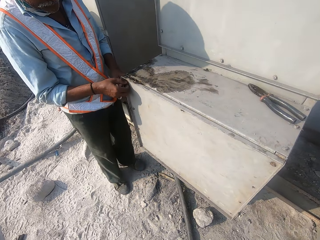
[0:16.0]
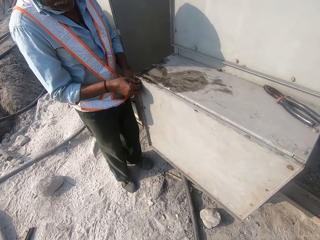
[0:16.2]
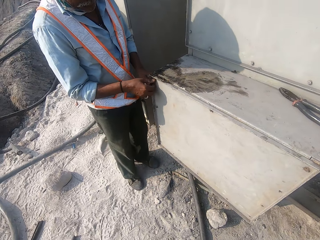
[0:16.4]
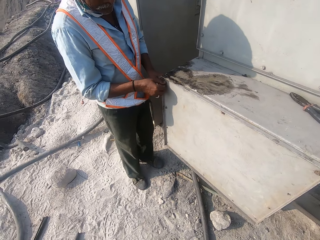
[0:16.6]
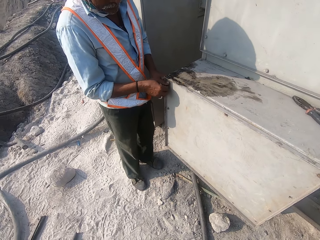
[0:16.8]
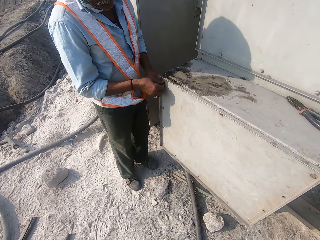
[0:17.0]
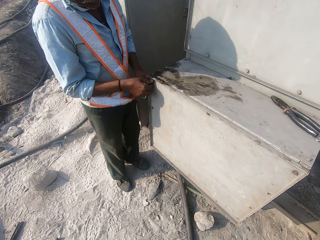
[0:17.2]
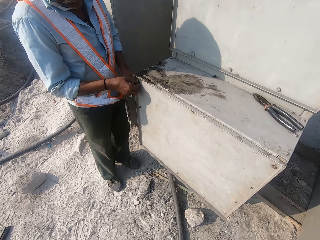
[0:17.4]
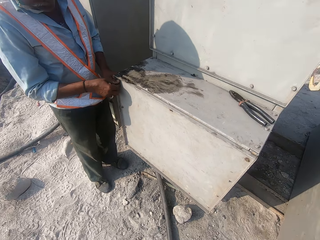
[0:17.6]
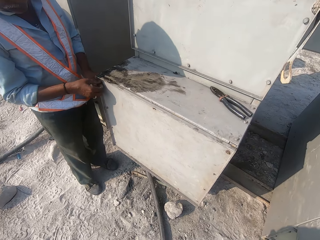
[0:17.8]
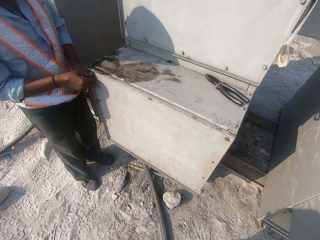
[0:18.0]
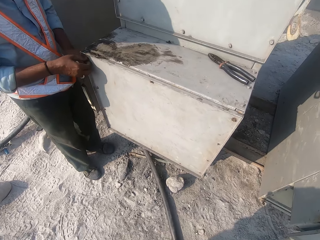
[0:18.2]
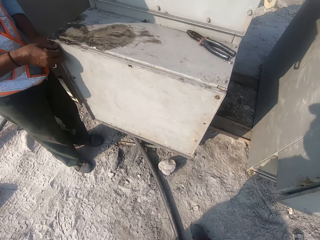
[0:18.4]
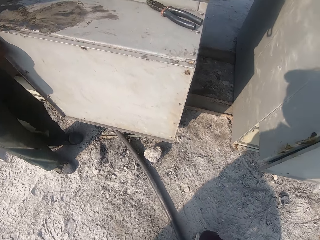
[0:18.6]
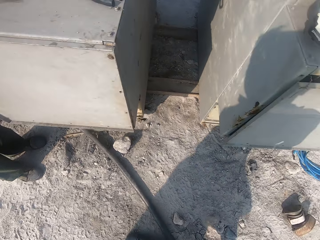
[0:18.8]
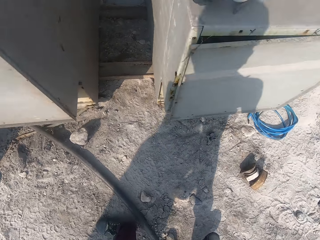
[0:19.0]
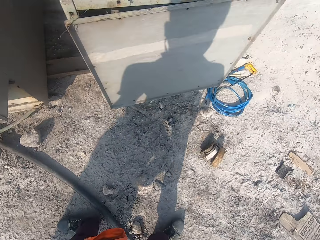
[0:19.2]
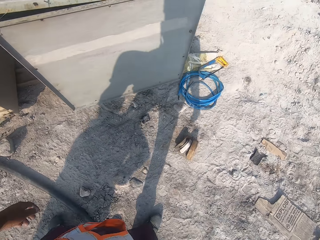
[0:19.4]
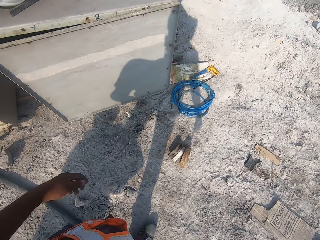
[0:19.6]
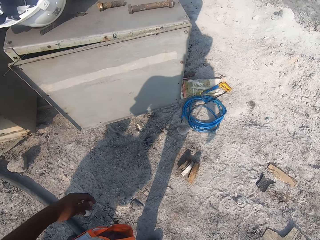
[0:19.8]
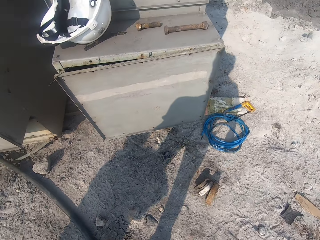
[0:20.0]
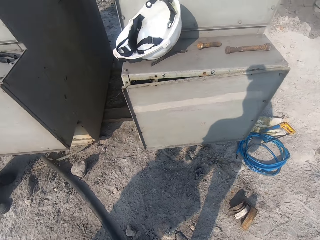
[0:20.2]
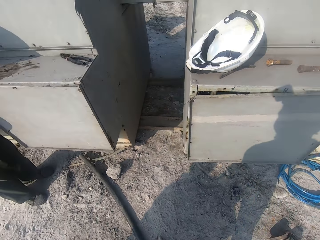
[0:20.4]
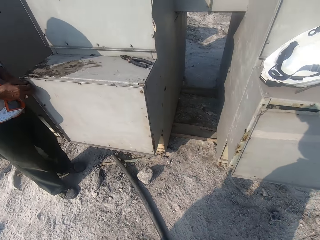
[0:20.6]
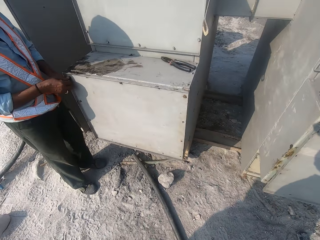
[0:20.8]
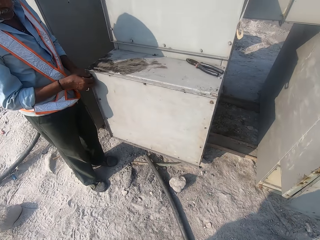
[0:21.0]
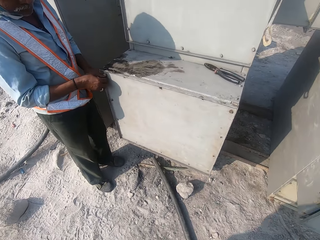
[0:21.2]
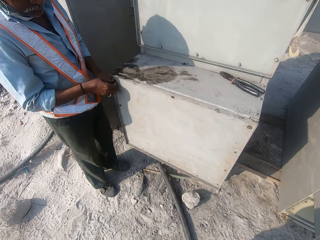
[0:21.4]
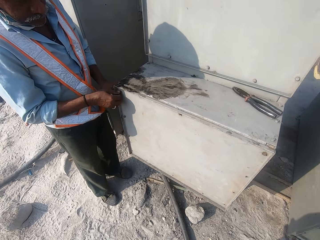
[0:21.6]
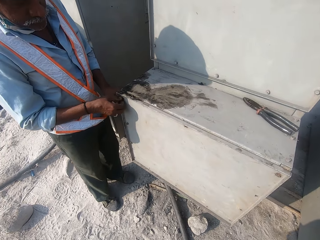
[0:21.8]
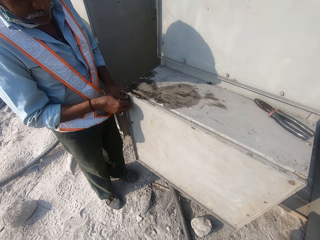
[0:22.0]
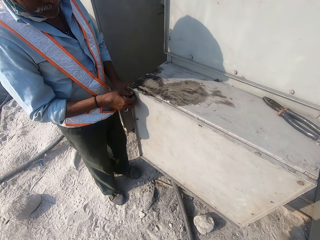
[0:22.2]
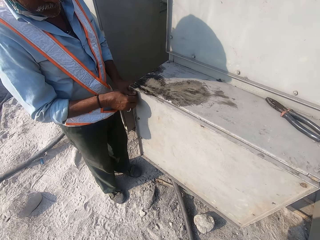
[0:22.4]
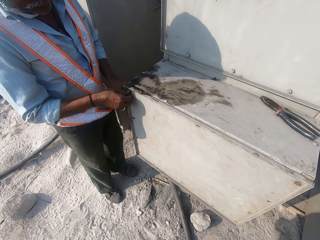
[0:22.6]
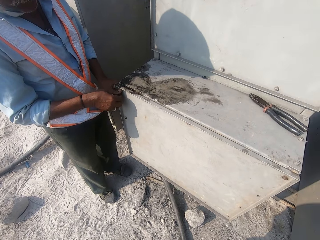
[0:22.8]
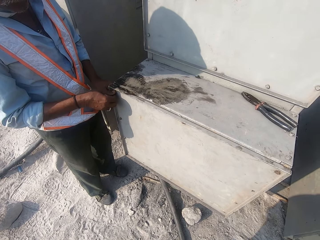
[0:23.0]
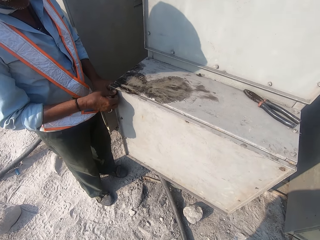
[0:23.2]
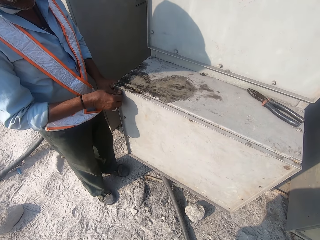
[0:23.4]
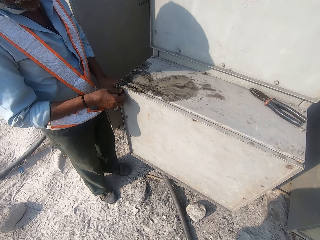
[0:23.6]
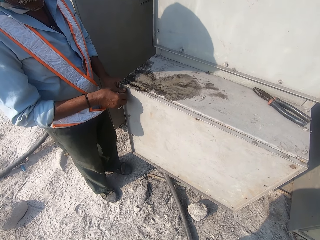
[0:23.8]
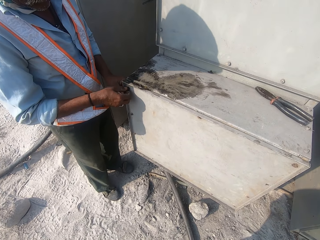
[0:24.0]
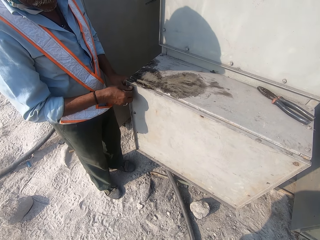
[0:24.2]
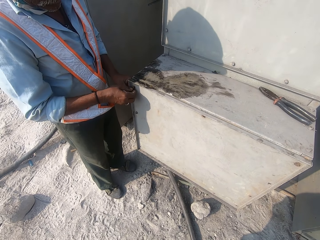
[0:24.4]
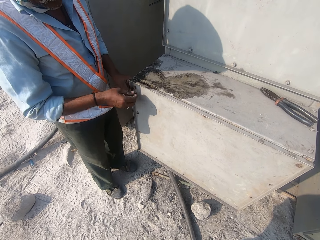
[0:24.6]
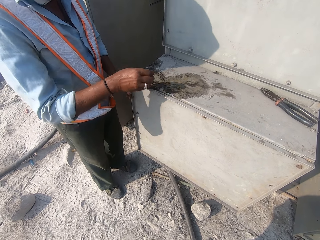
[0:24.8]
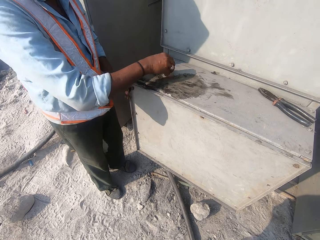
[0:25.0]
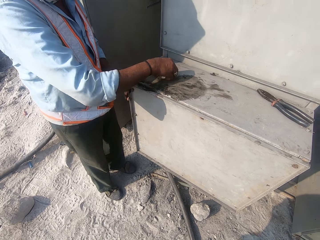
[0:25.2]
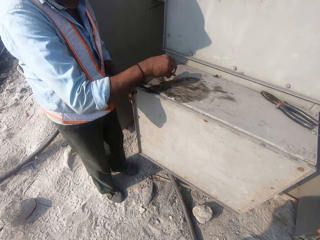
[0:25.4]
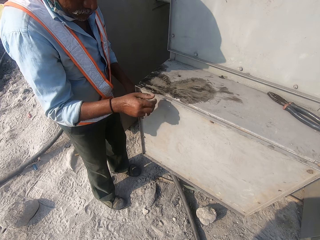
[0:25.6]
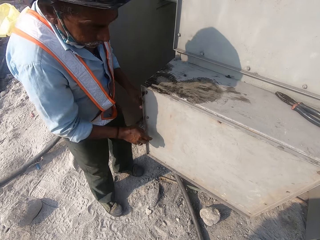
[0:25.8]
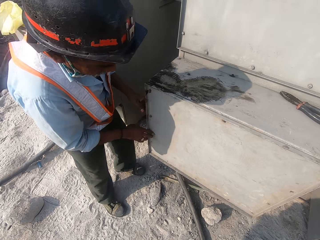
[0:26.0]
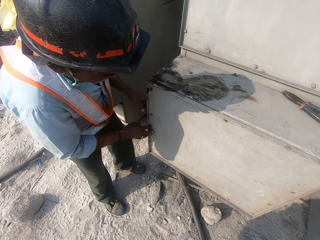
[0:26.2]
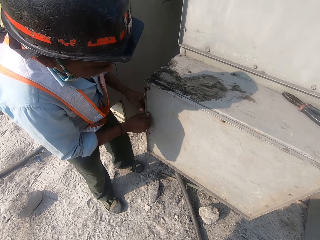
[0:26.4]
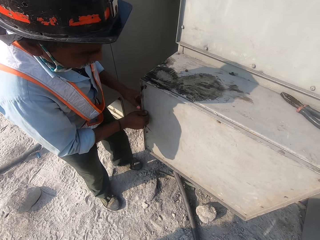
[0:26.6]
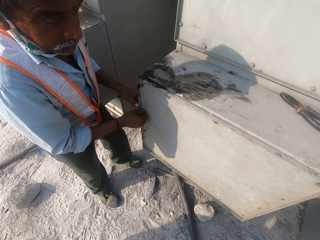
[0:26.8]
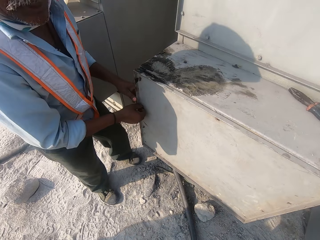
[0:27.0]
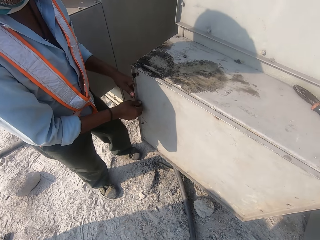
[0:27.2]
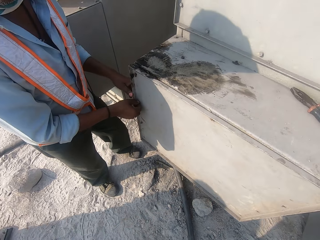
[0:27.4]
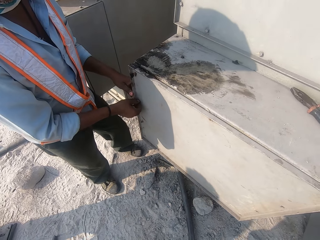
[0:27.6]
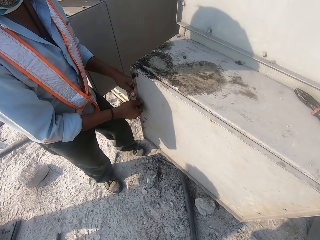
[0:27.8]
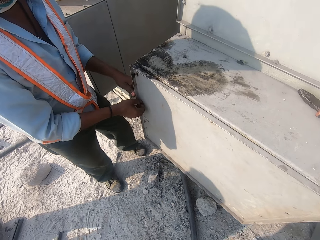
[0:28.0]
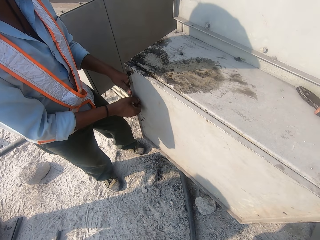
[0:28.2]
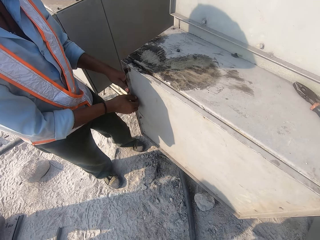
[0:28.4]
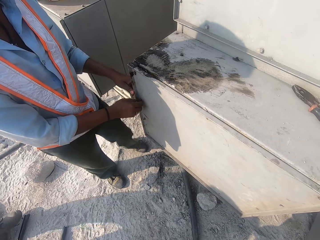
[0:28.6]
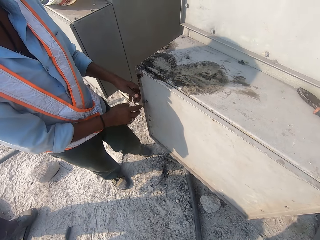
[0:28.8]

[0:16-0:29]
A man opens the nut on the ventilation housing. The man places the nut on top of the ventilation housing. The man opens the nut on the ventilation housing.

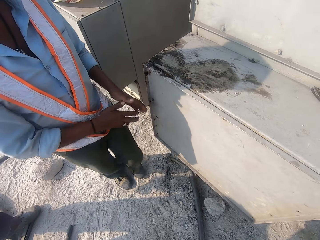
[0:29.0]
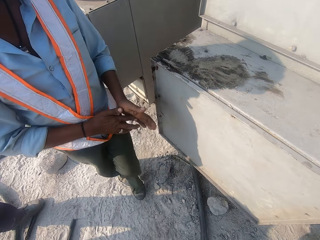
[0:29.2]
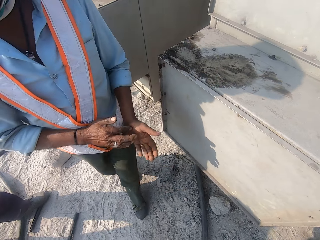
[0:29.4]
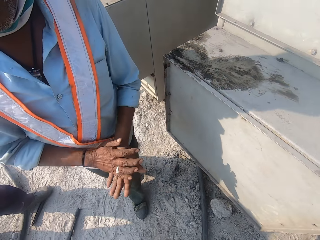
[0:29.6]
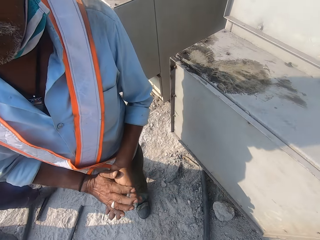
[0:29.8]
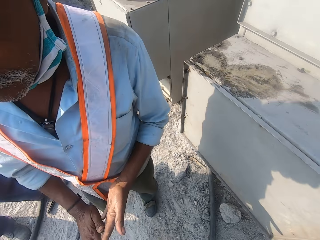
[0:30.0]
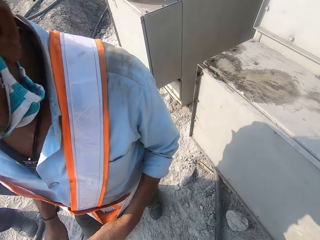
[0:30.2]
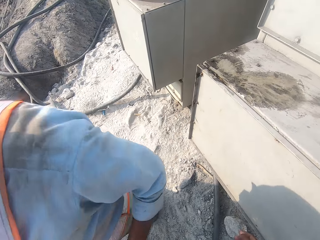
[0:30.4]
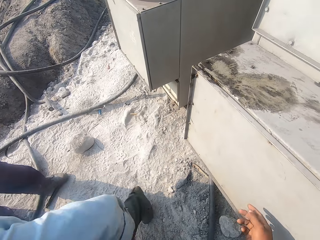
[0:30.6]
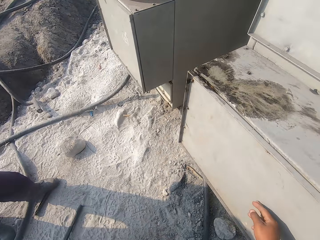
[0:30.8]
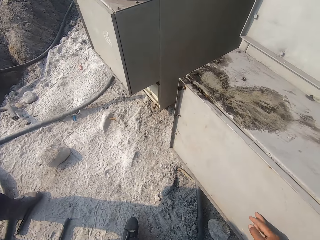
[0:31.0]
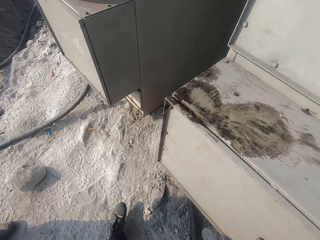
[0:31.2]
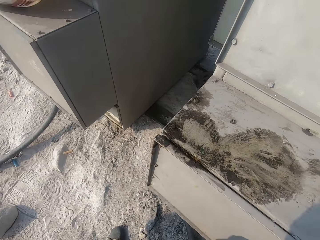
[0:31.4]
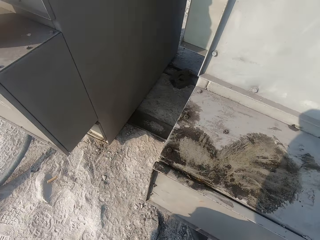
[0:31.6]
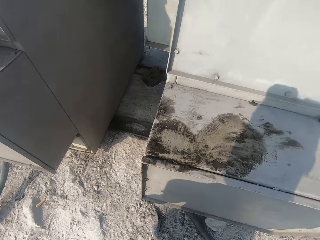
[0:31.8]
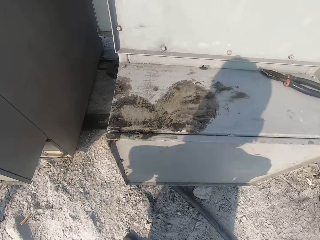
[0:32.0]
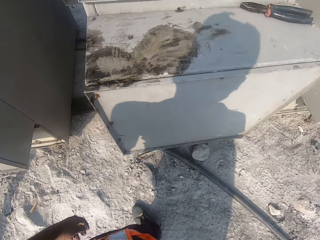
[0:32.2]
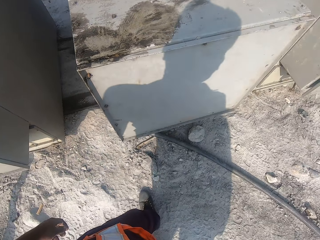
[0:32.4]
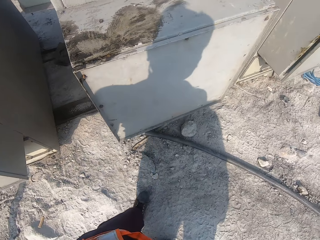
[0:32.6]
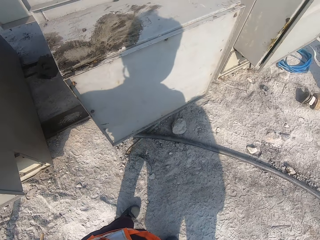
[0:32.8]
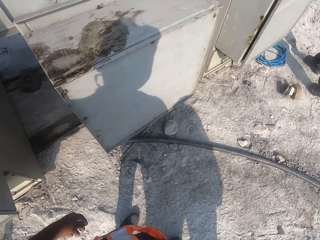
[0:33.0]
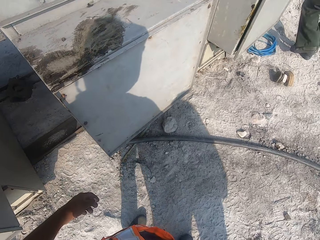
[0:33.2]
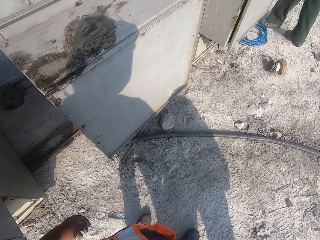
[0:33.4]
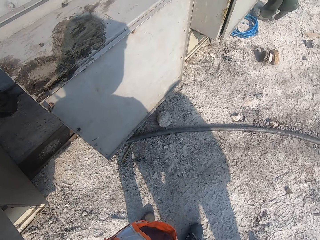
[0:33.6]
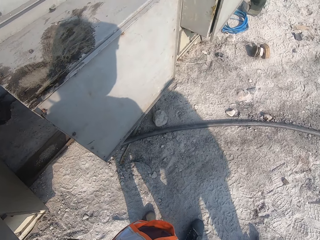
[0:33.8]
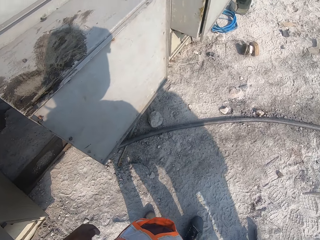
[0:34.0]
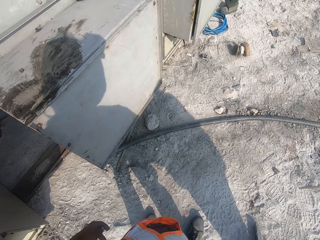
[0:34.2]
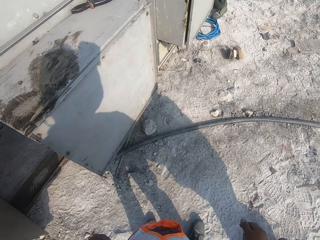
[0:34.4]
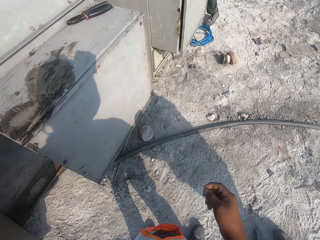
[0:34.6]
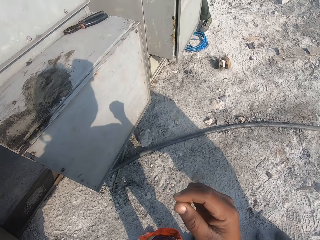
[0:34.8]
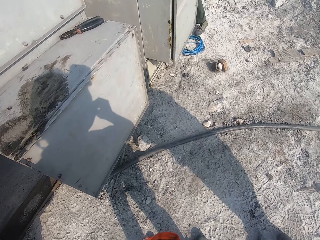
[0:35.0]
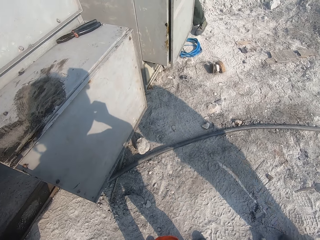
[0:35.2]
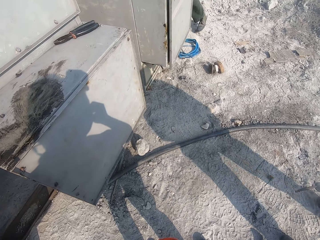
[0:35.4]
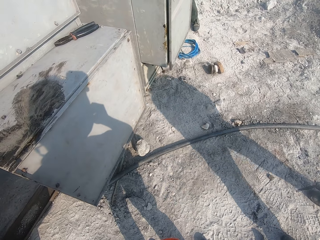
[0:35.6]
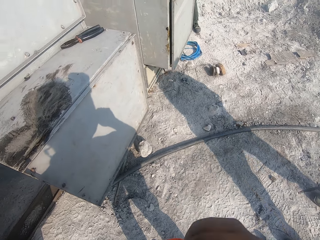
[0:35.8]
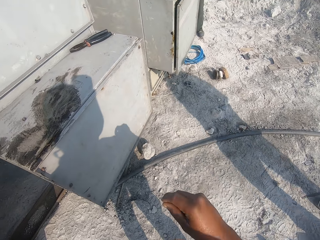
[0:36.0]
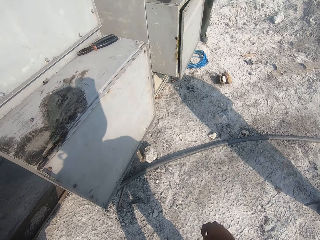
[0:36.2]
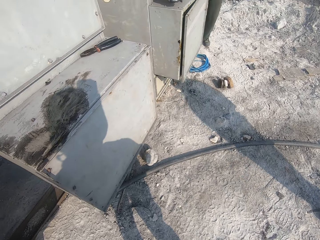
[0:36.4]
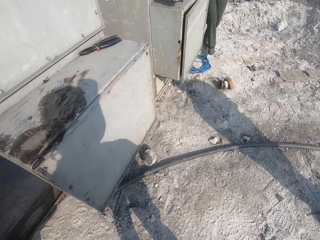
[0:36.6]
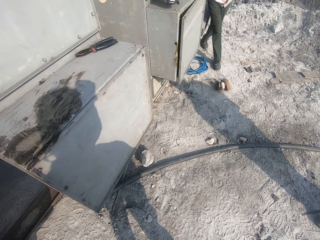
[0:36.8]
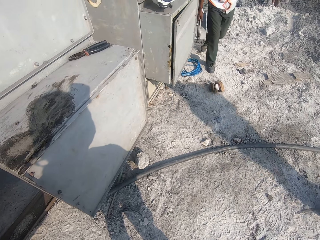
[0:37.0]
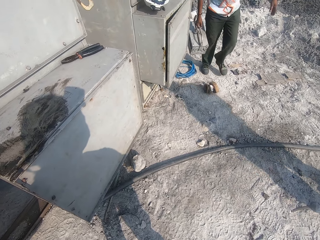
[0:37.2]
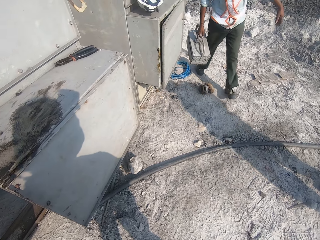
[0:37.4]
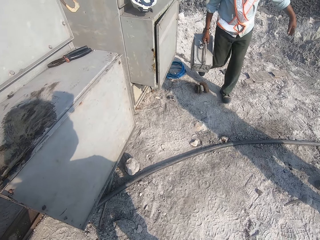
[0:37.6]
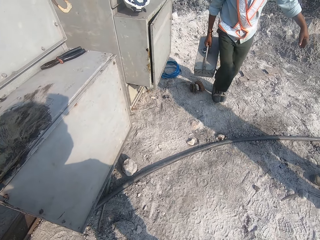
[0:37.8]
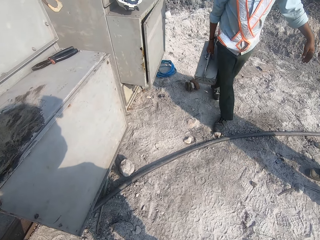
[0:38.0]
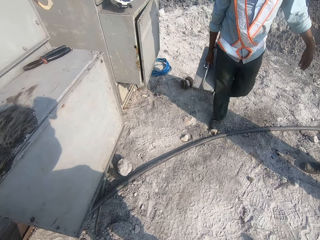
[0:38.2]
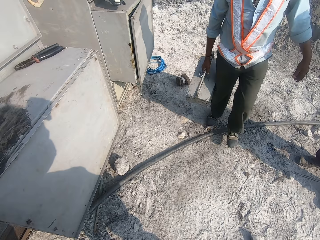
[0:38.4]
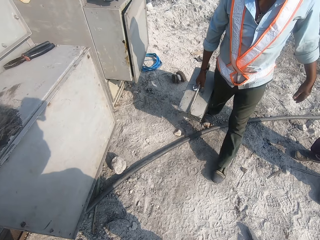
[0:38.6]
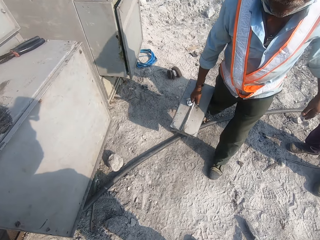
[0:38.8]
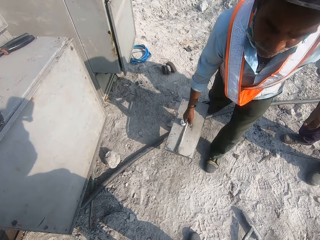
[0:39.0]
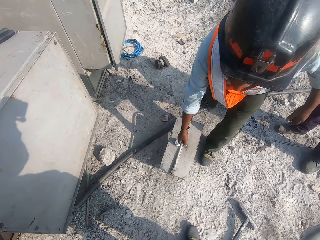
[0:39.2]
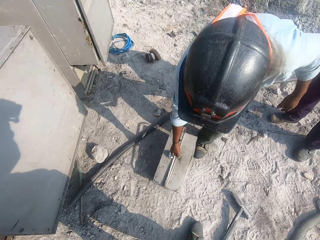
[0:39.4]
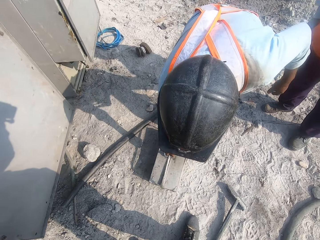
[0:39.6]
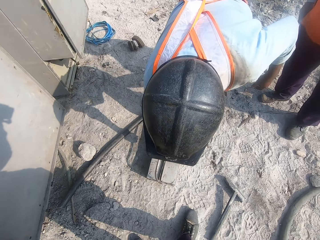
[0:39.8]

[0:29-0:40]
A man moves away from the ventilation housing. The camera wearer moves to the other side of the ventilation housing. They move the hand. The man walks towards the housing with a toolbox.
